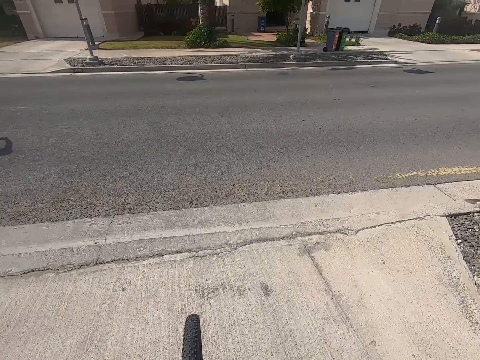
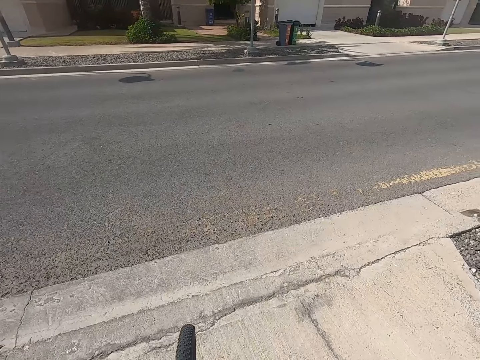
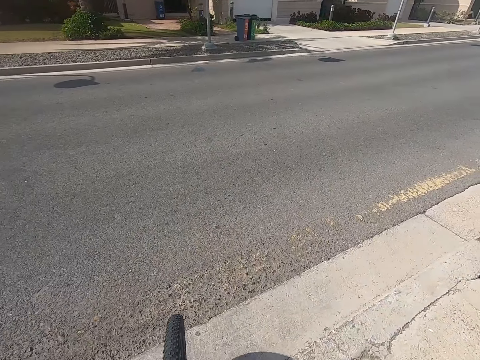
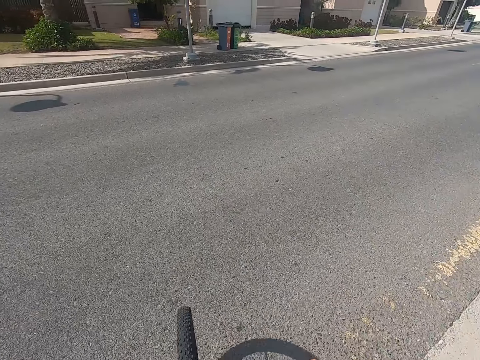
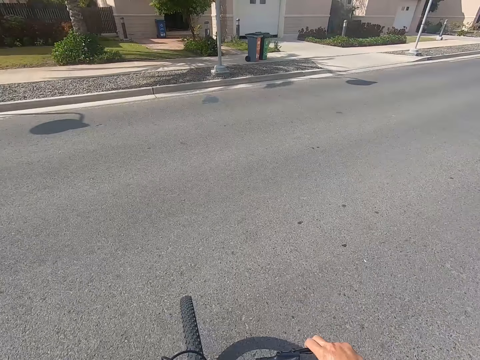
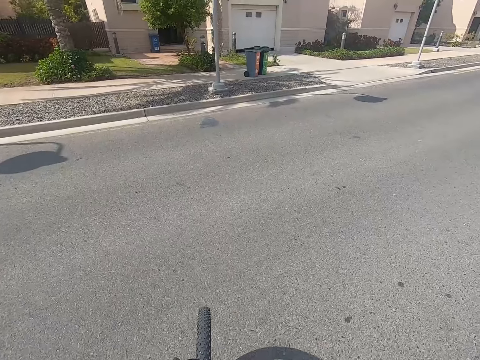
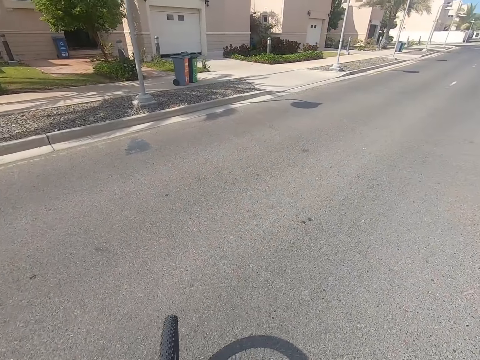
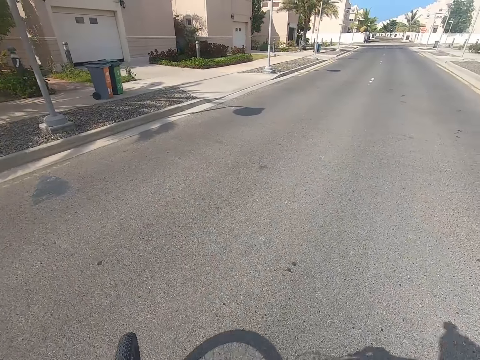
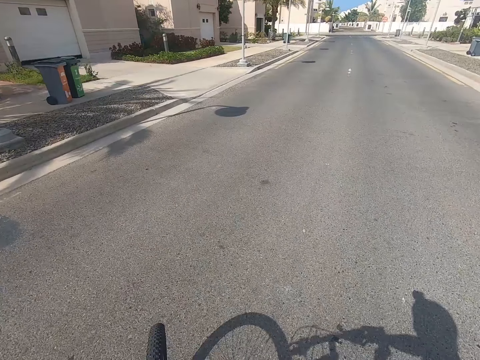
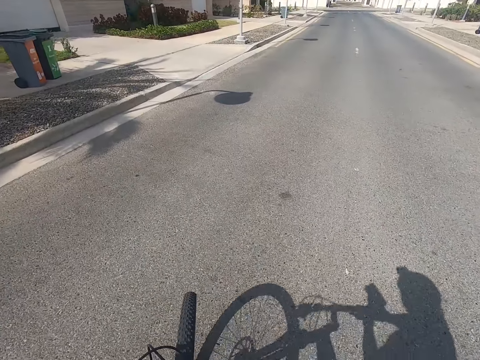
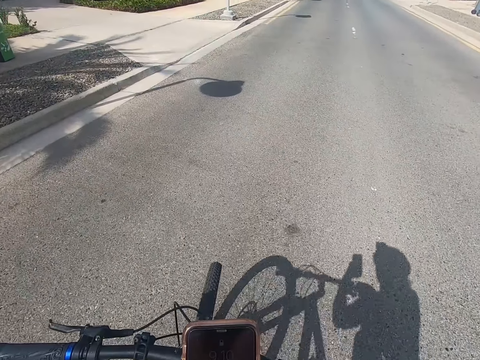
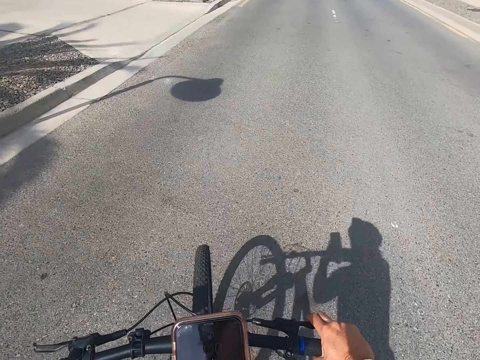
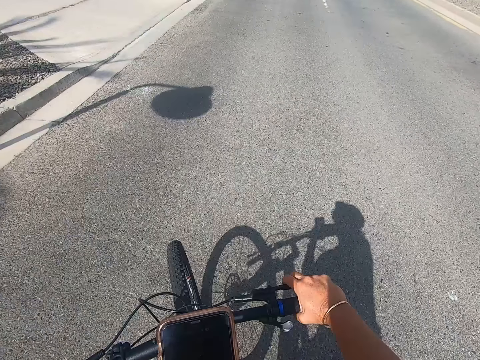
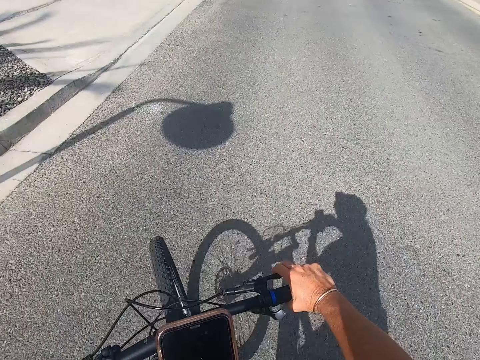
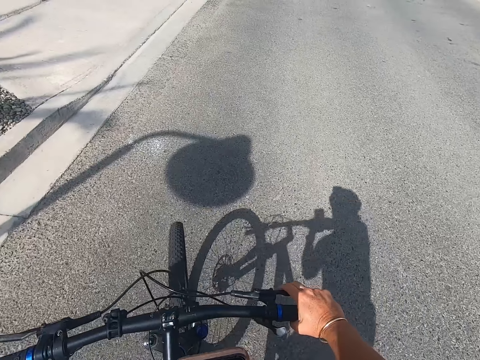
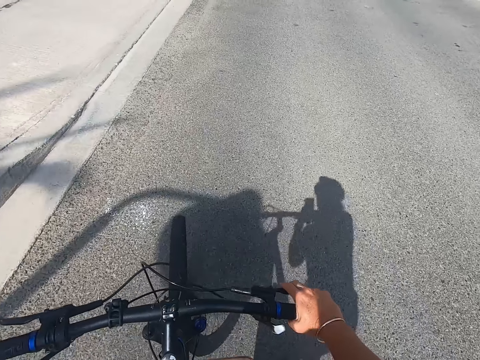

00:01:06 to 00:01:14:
The camera wearer rides a bike. They use a phone.

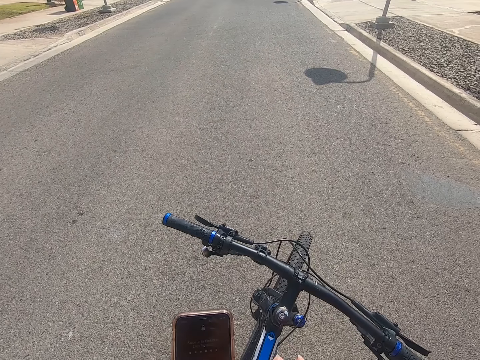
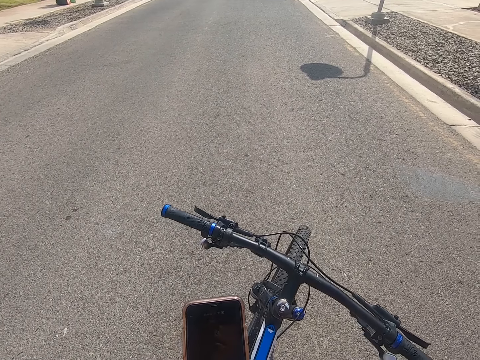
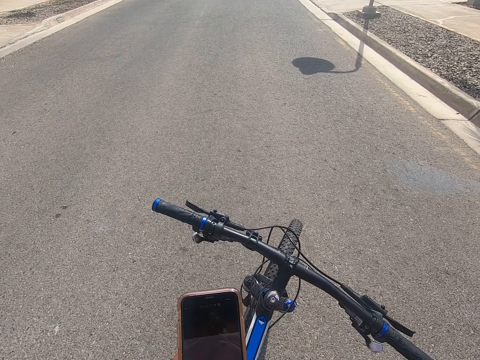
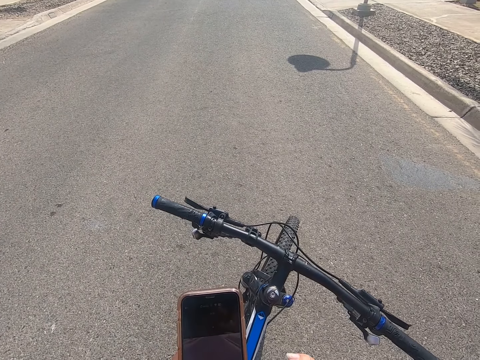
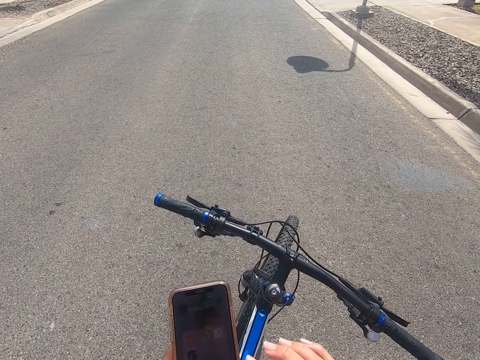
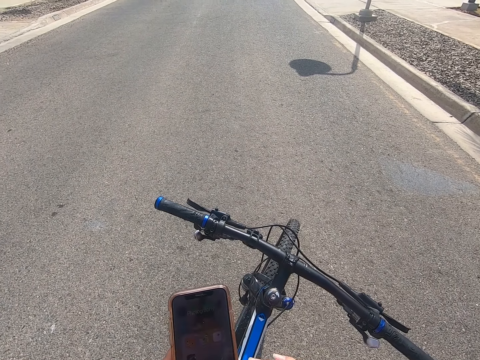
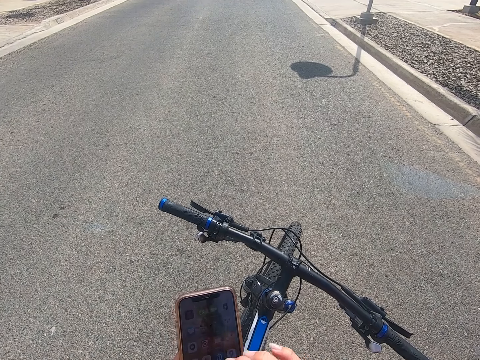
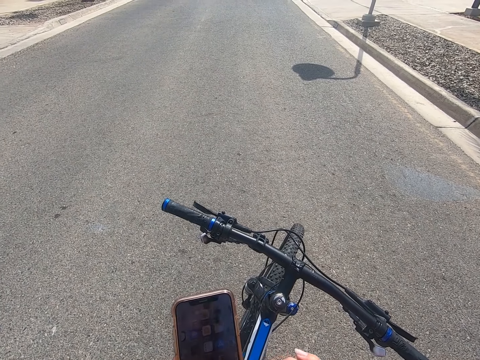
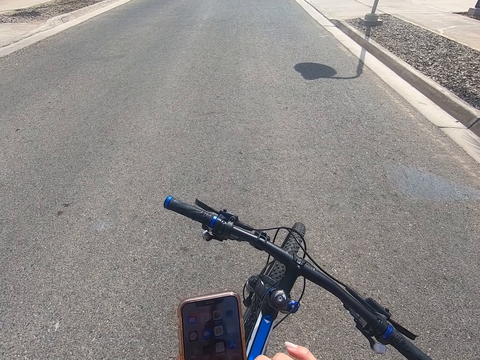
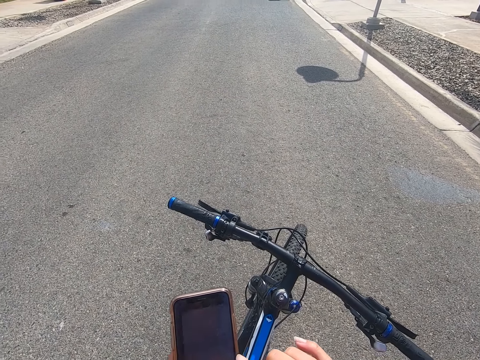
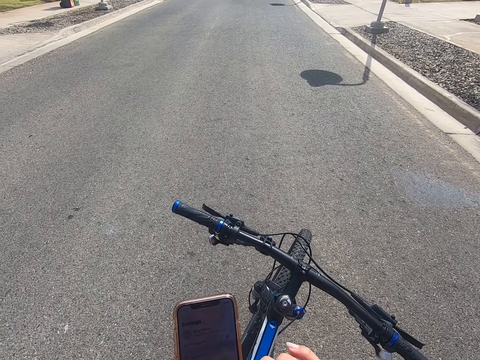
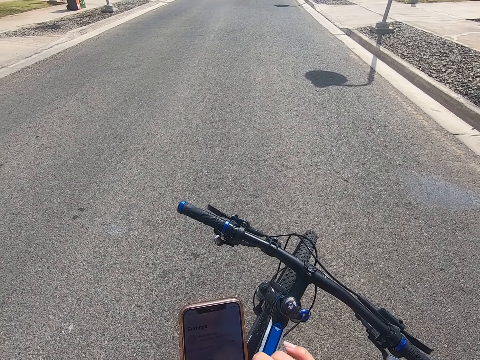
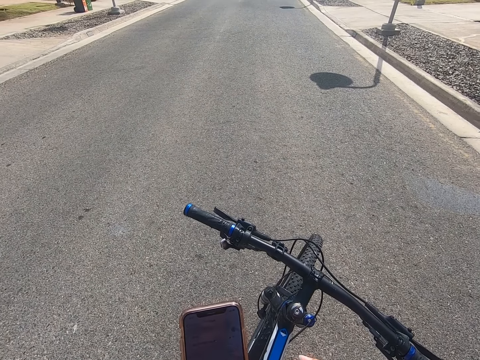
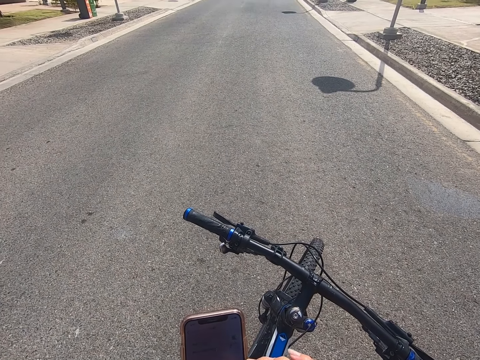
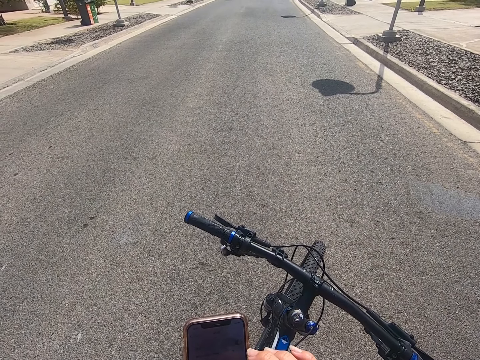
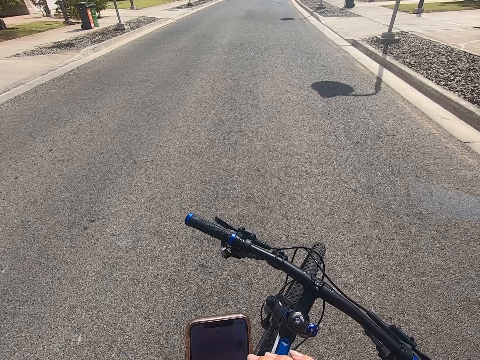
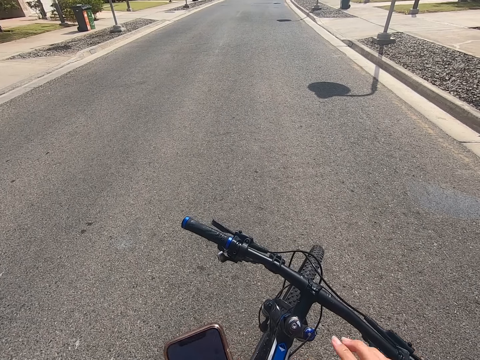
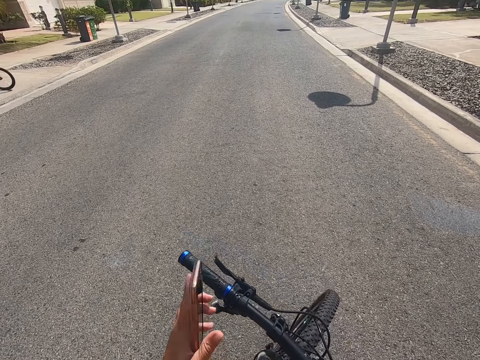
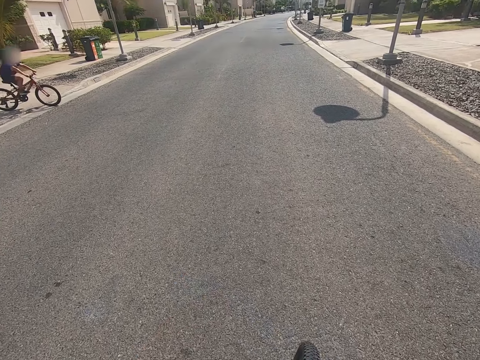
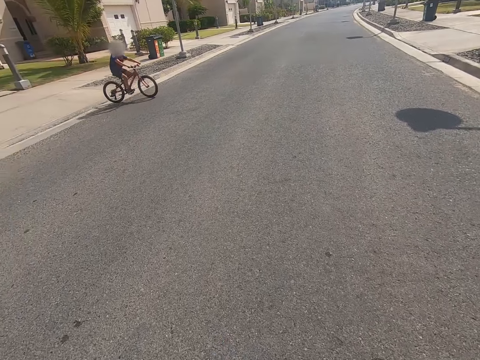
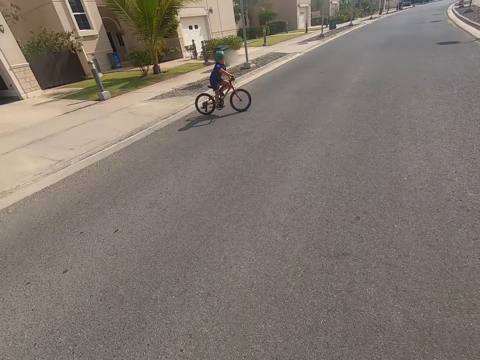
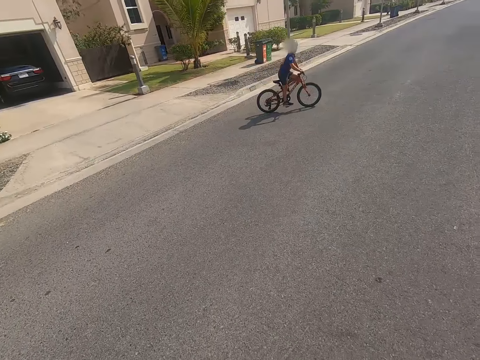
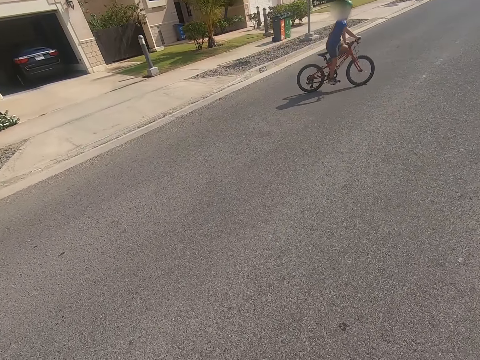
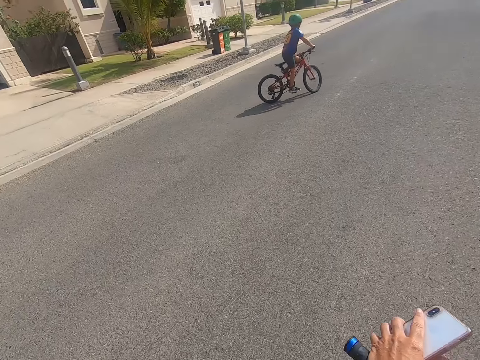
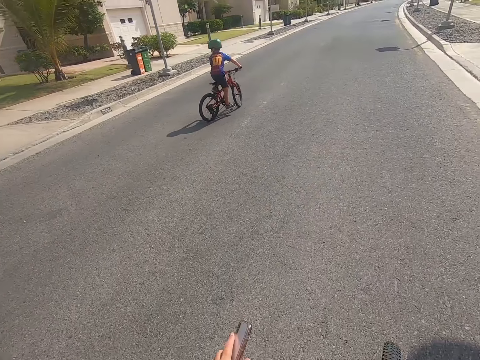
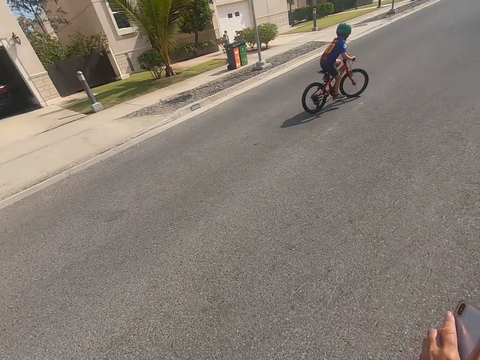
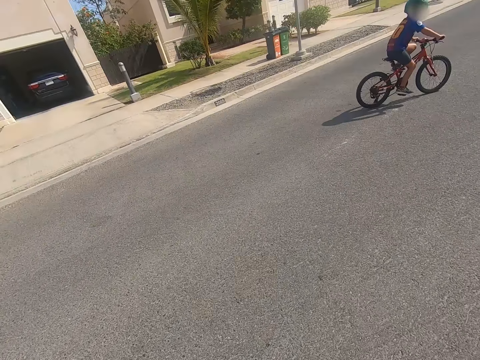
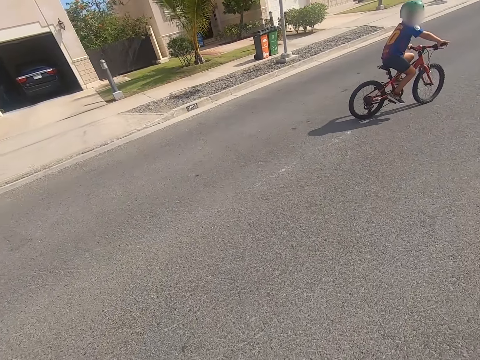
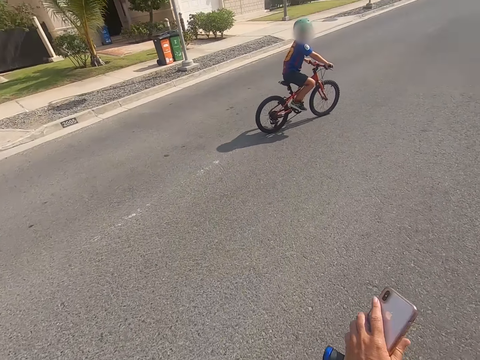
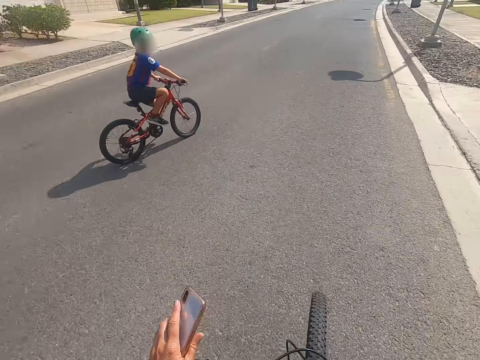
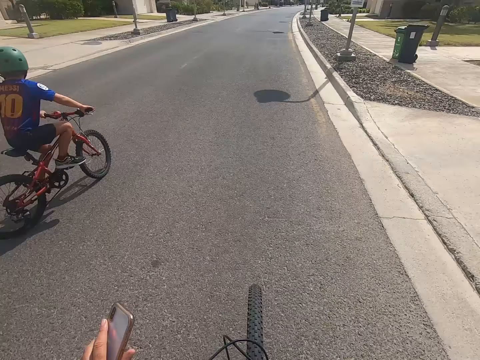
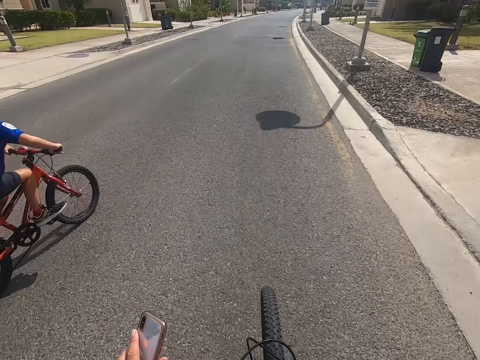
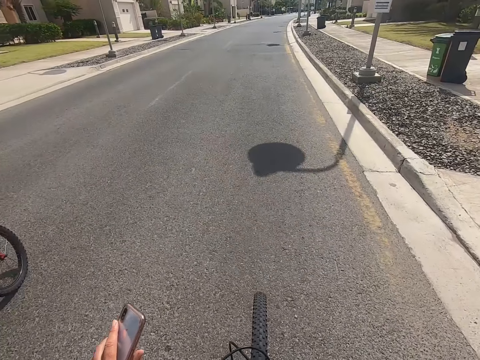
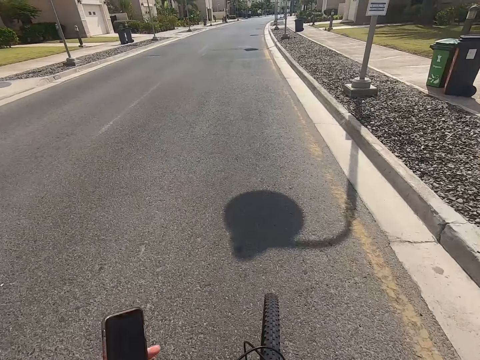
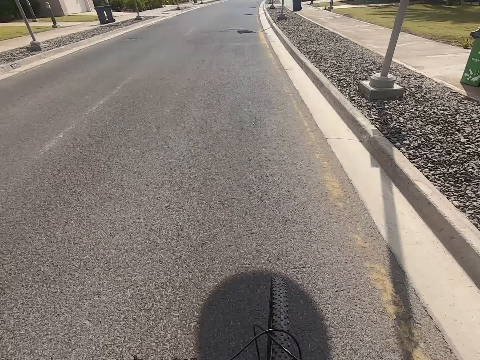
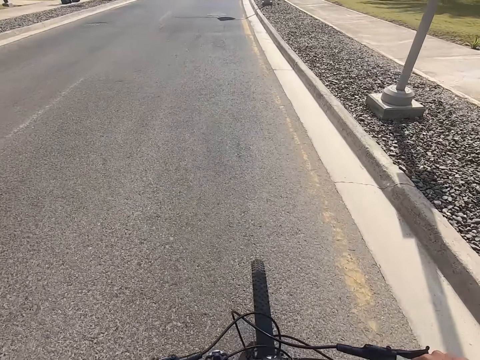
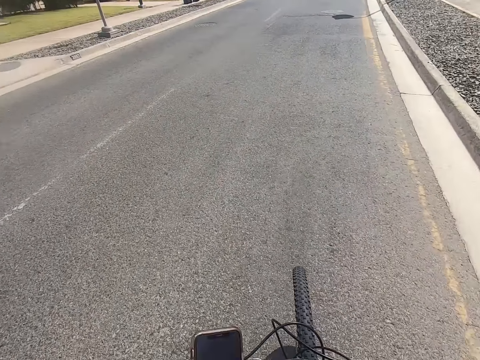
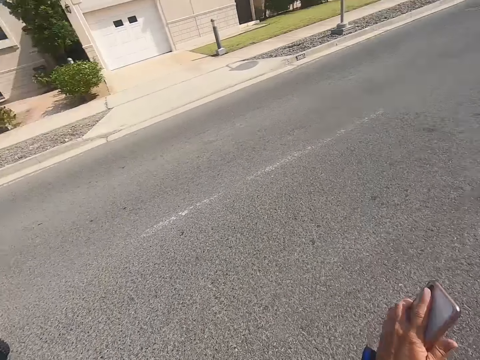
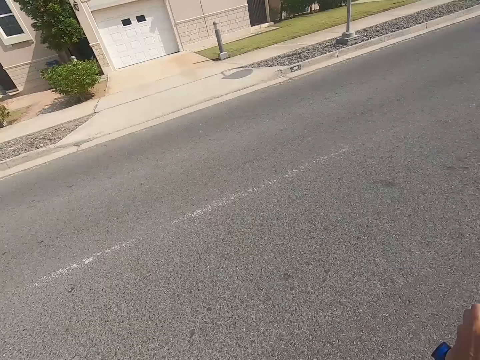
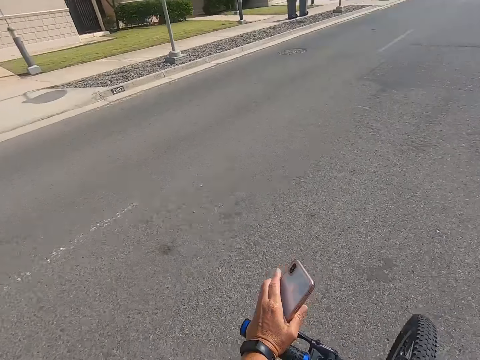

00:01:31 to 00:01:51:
The camera wearer uses a phone. A man rides a bike. The camera wearer rides a bike. The man rides the bike. The camera wearer rides the bike.
